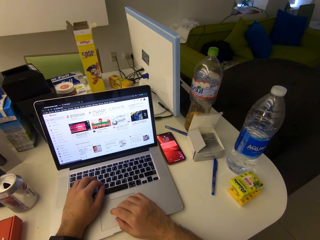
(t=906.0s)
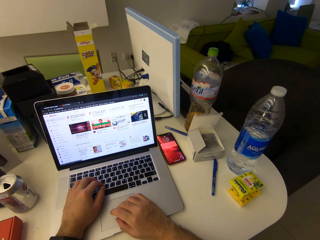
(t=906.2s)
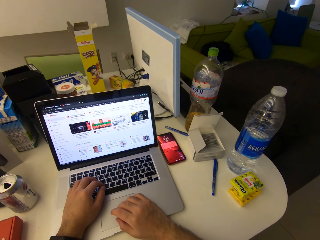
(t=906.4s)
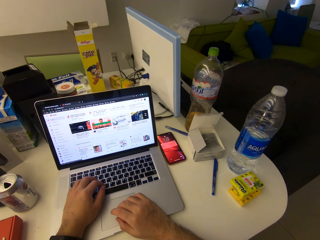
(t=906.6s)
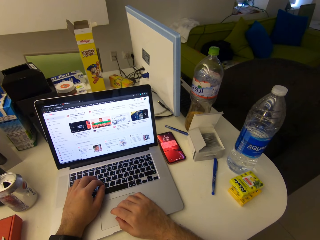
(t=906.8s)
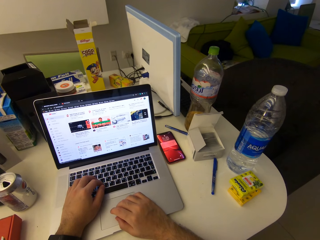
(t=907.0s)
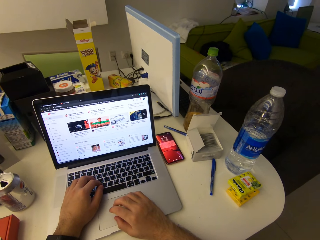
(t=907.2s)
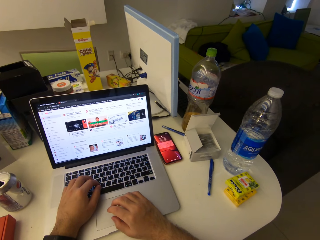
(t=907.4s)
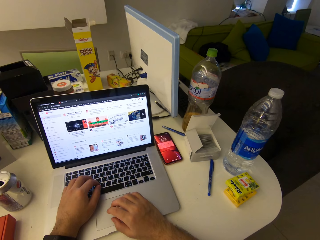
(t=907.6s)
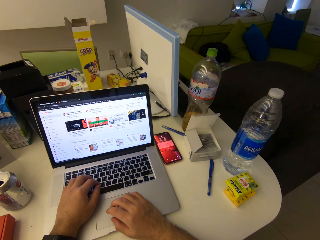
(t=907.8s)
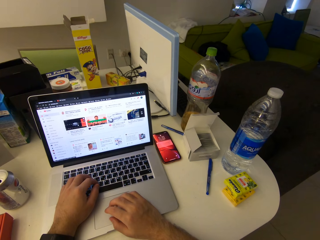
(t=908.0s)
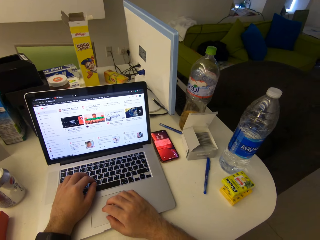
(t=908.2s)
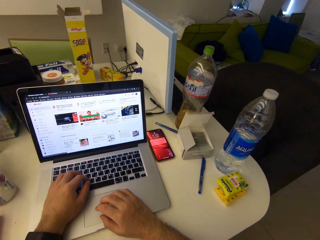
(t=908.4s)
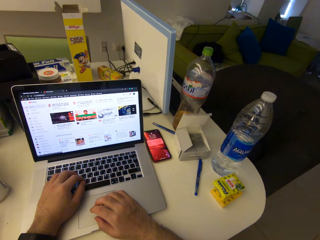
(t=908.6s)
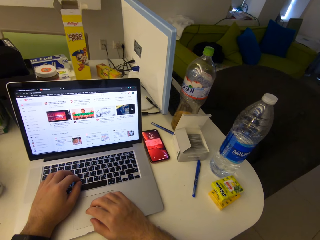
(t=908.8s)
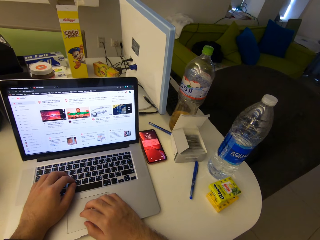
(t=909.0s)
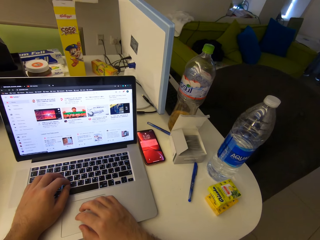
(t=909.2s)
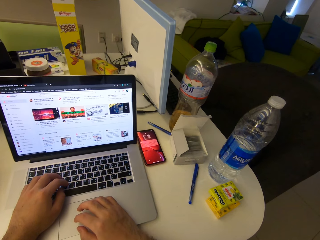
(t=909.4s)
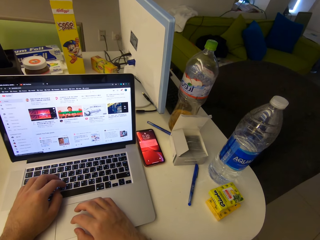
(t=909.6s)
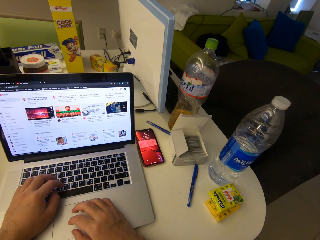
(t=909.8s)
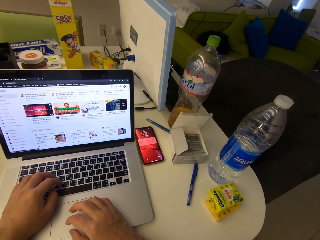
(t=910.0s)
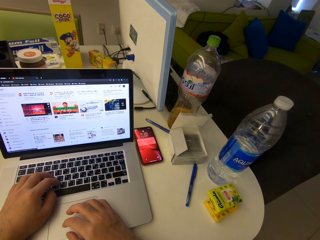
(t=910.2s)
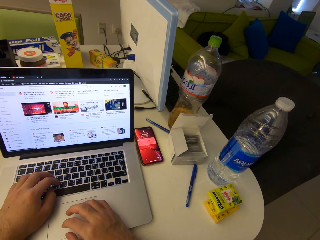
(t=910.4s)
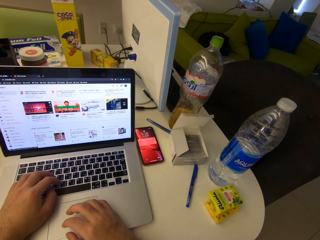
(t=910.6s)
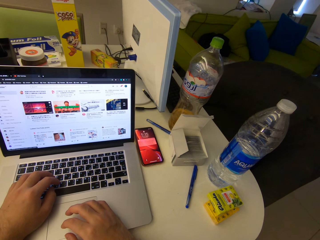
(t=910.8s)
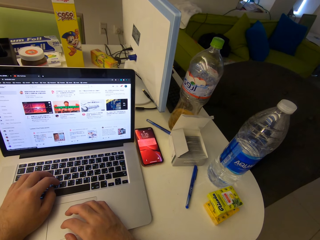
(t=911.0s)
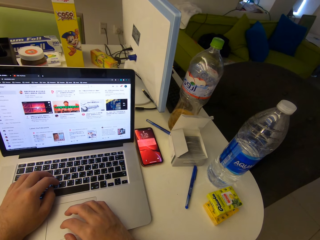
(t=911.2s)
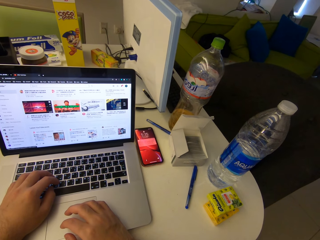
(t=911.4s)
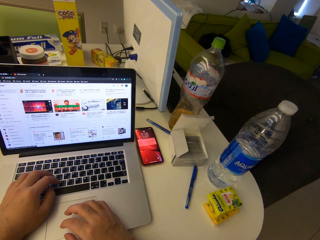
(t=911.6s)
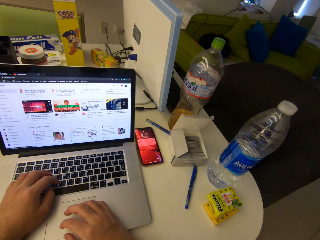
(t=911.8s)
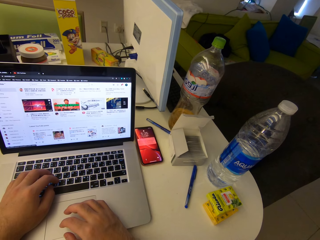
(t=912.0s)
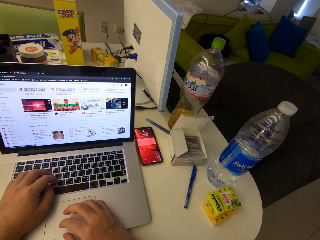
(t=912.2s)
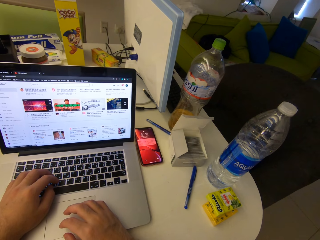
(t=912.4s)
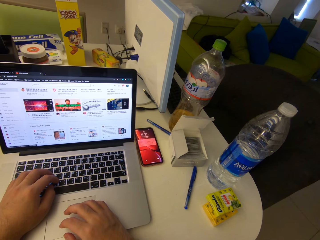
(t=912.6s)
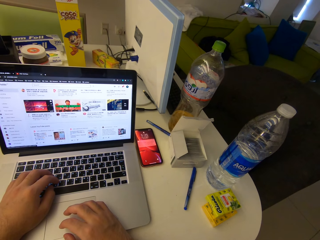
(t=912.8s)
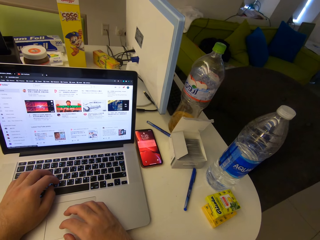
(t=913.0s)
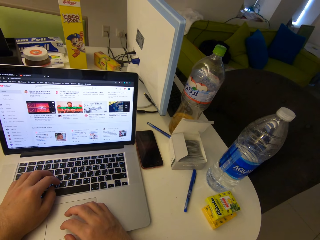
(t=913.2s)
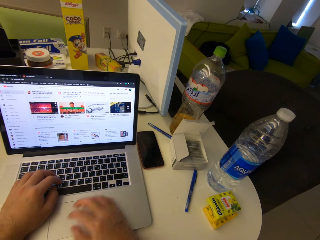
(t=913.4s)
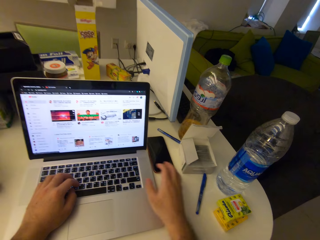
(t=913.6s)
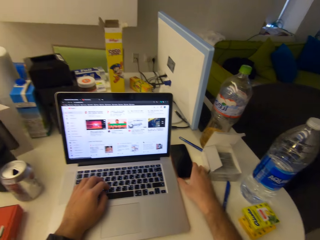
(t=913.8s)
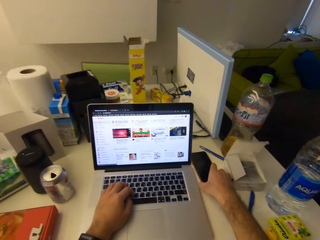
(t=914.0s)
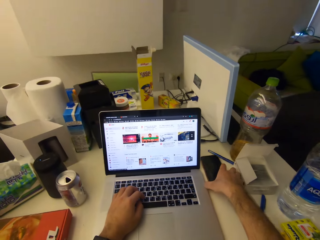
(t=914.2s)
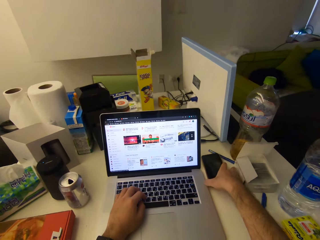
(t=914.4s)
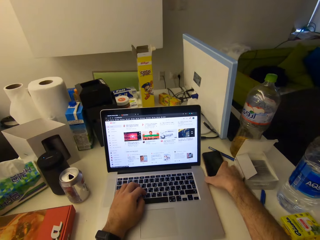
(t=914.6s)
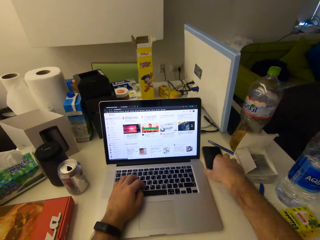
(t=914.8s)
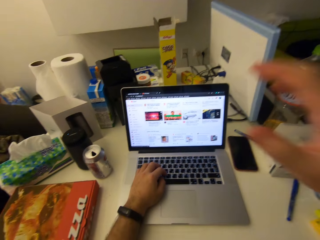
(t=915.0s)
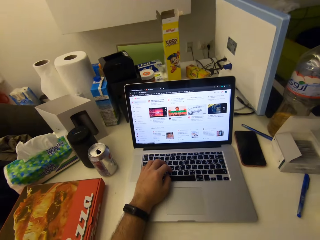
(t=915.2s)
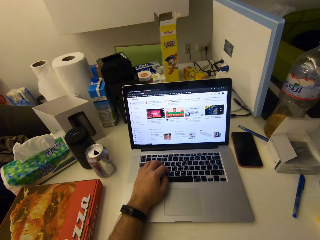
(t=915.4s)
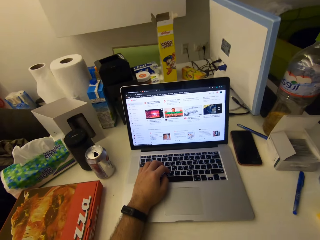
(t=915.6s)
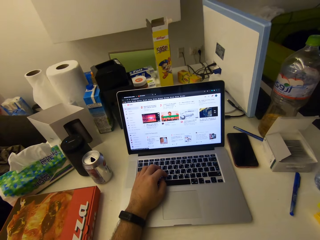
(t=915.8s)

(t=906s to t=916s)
The camera wearer raises a hand towards the mobile phone. They grab the mobile phone. They withdraw the hand from the mobile phone. They raise a hand towards something.
